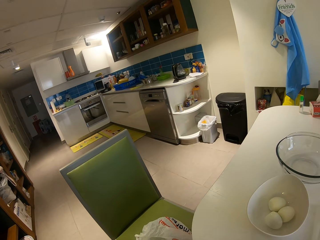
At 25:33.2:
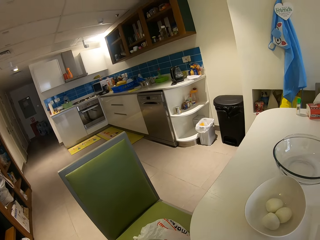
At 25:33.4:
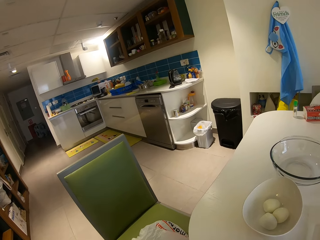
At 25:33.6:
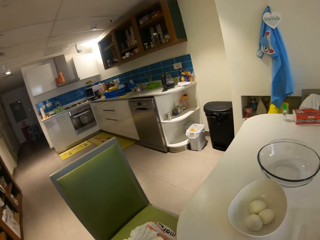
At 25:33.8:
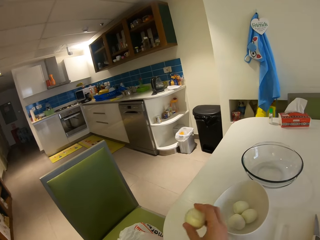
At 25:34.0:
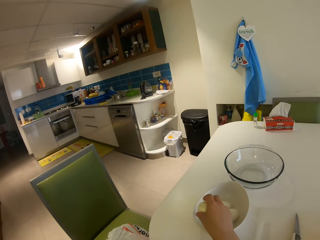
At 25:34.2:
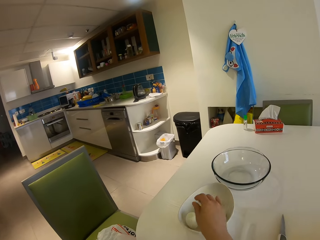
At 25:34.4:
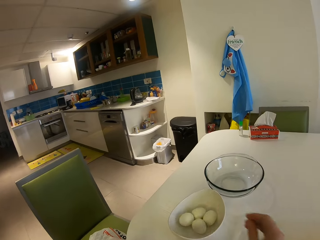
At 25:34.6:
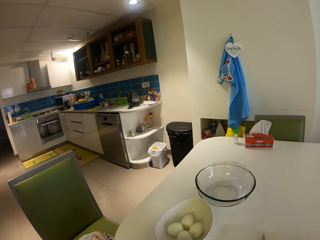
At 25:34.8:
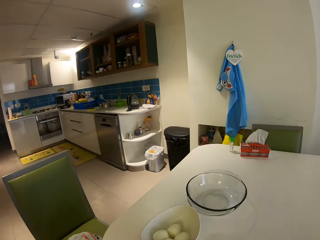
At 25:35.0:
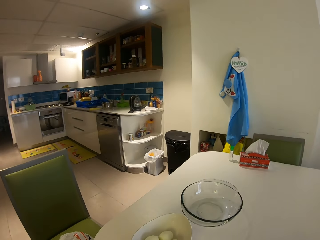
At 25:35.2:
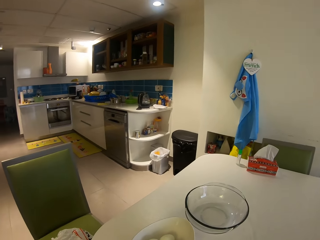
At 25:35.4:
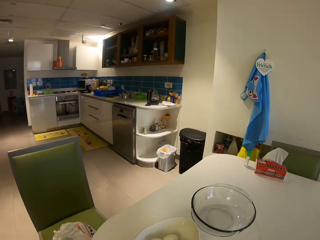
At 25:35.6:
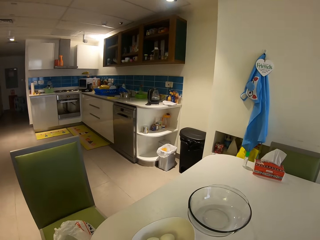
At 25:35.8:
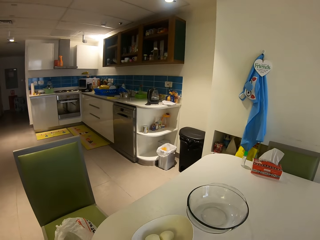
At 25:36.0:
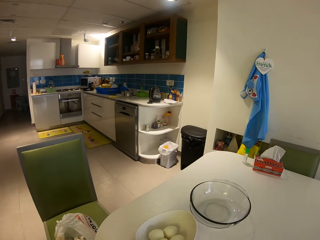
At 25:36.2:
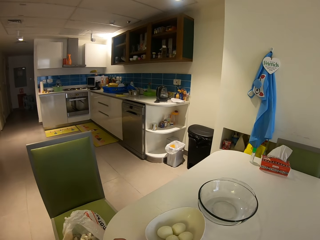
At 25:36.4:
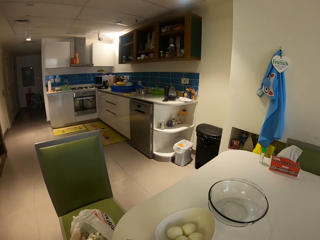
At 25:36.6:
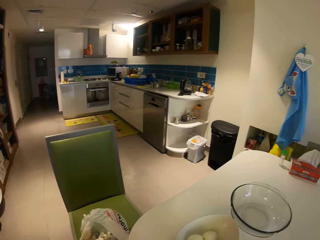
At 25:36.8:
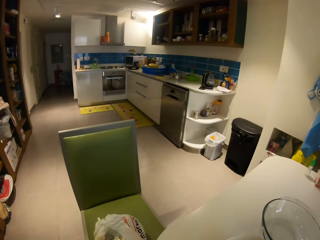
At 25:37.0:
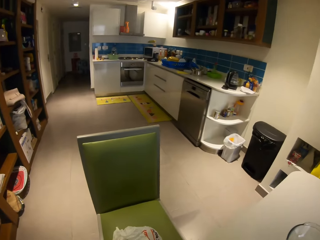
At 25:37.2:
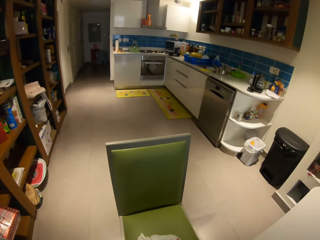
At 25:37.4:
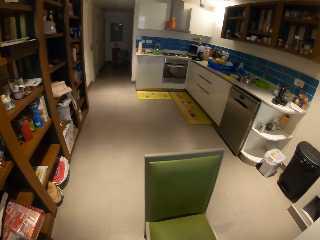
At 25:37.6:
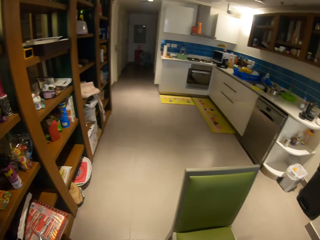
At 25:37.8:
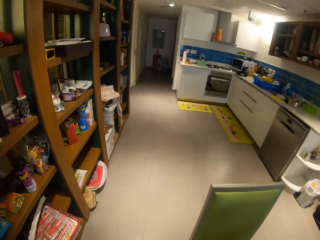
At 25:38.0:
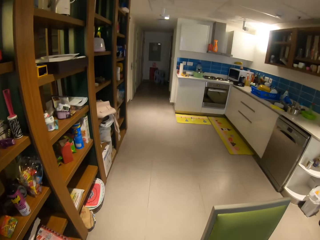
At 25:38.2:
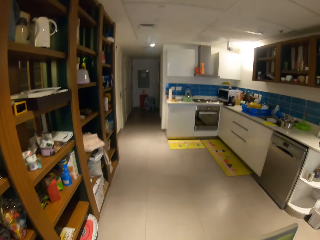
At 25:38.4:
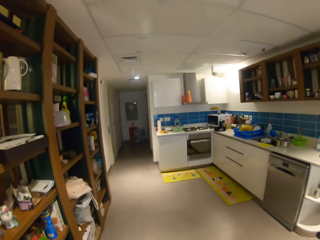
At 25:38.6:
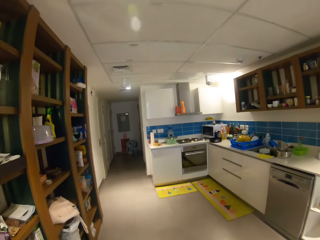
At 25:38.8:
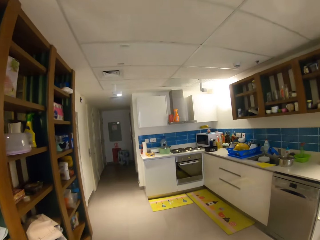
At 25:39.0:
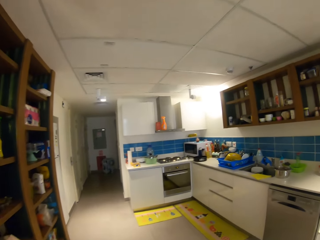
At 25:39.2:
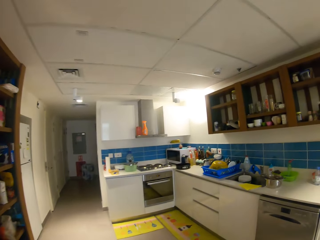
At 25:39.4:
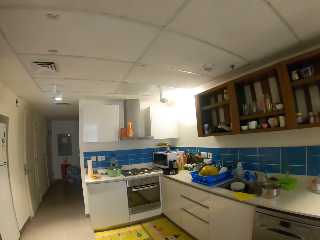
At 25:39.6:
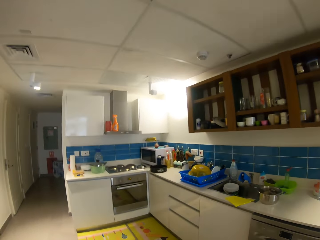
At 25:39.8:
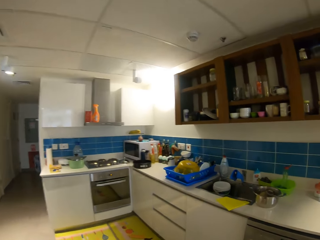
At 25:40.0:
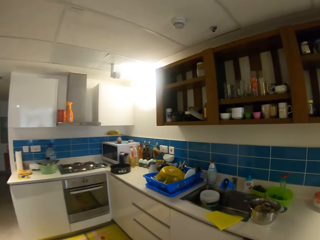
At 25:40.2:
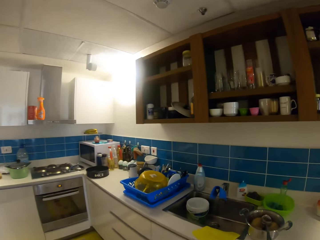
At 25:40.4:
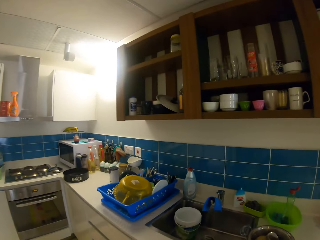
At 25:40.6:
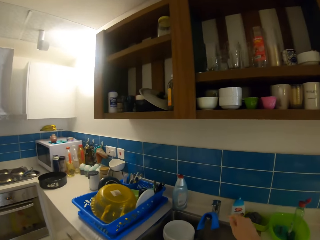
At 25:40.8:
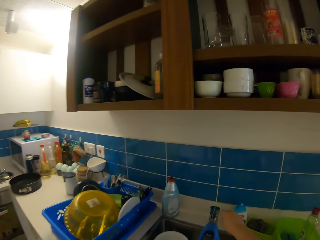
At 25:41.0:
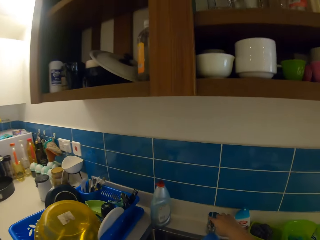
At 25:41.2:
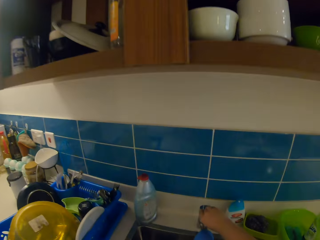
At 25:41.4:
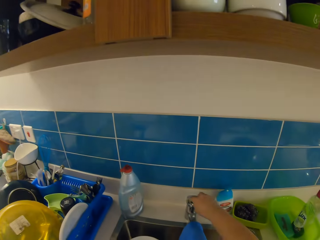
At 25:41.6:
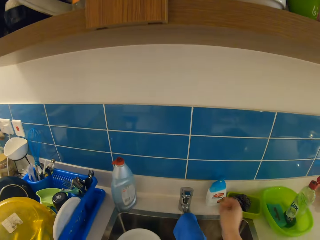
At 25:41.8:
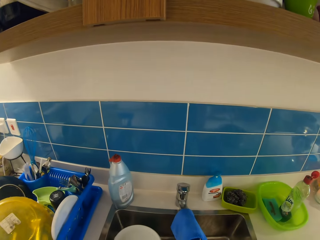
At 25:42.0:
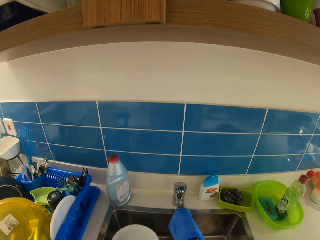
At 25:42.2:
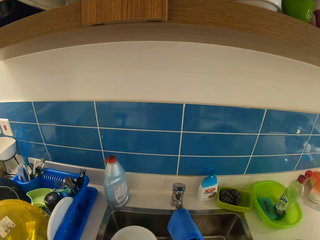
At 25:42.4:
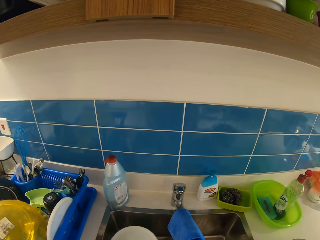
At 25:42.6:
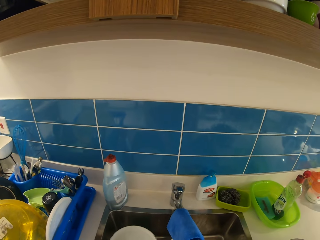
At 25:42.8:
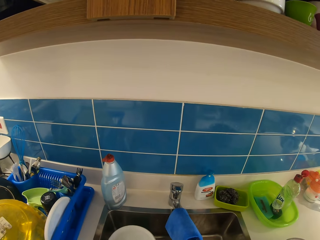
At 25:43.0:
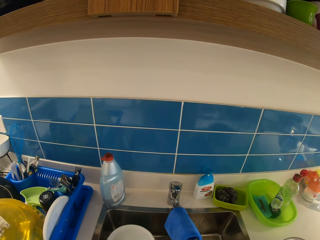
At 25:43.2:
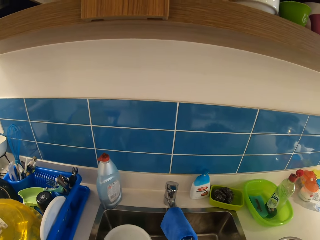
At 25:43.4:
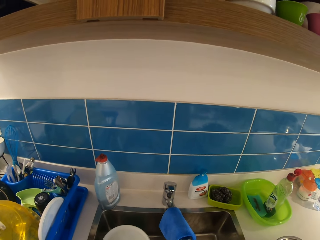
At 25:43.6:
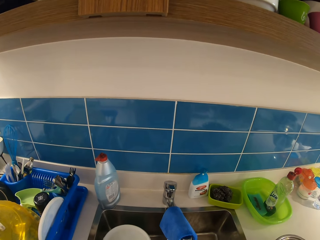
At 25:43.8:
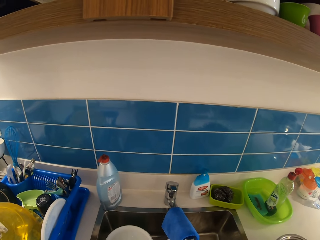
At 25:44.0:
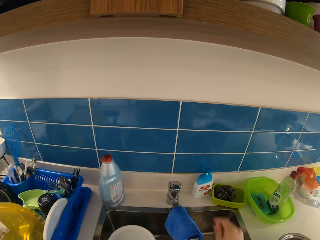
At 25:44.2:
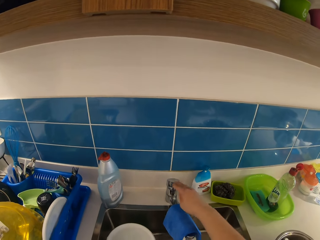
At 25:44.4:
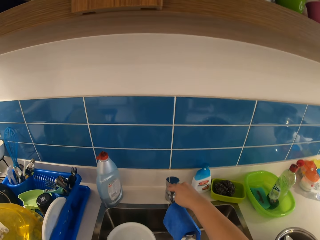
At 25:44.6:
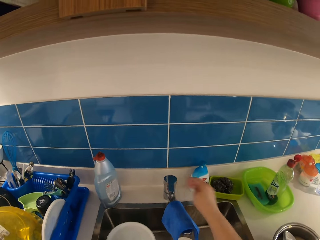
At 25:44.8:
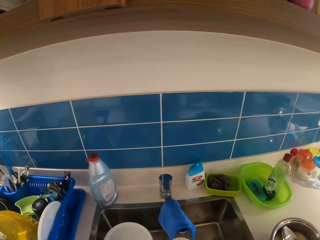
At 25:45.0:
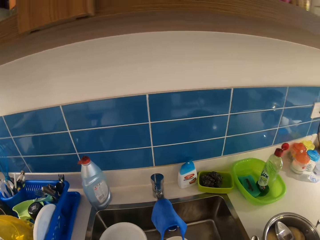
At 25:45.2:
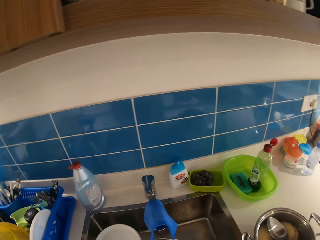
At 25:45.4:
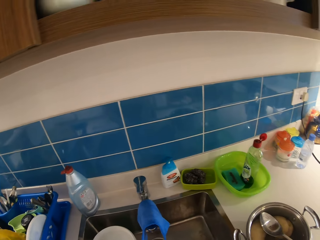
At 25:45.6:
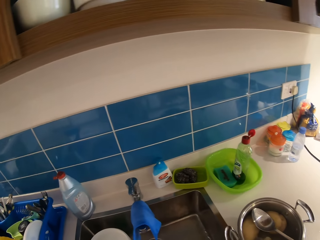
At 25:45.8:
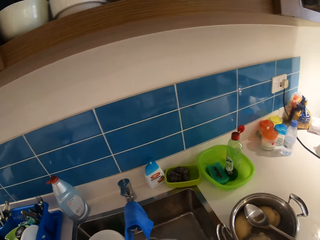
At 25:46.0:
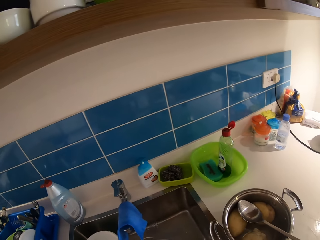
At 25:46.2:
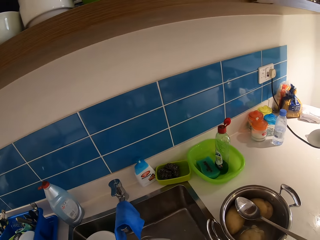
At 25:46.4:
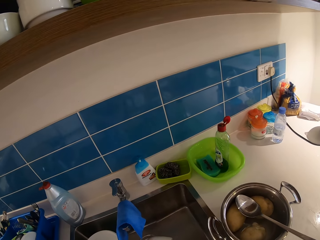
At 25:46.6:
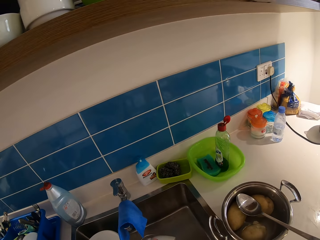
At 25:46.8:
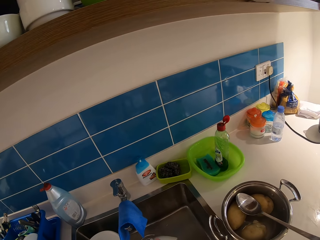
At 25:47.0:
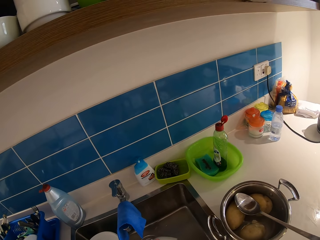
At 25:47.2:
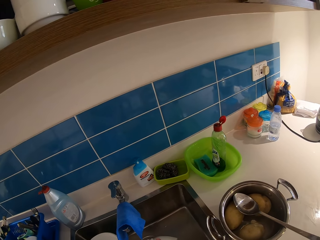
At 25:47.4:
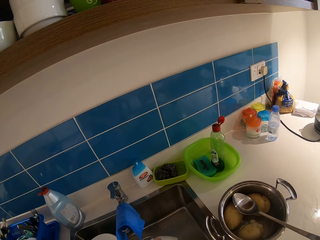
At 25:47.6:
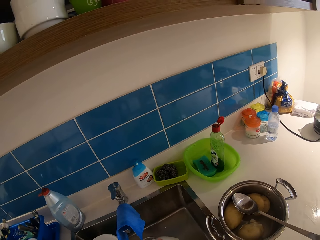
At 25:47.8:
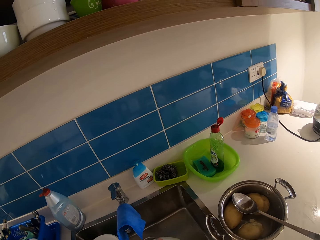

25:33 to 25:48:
The camera wearer drops the egg in the bowl of eggs. She stands from the chair. She walks towards the kitchen sink. She opens the tap with her right hand. She washes the eggs under the tap. She closes the tap.

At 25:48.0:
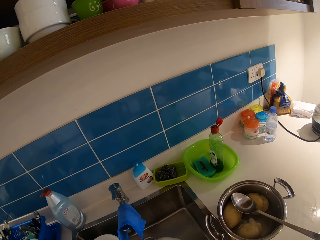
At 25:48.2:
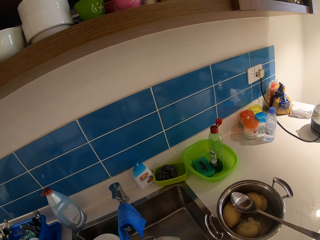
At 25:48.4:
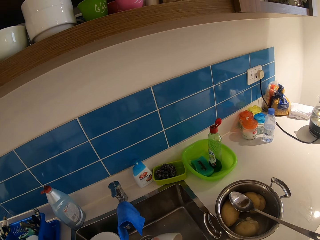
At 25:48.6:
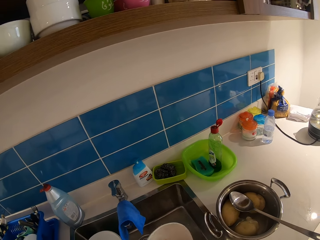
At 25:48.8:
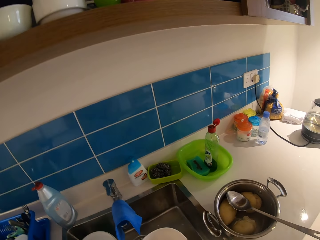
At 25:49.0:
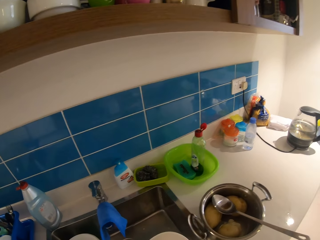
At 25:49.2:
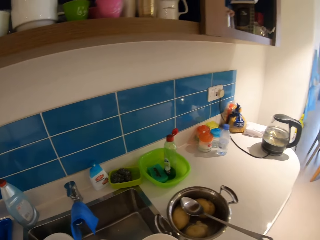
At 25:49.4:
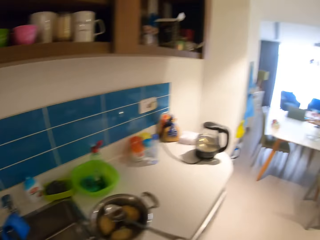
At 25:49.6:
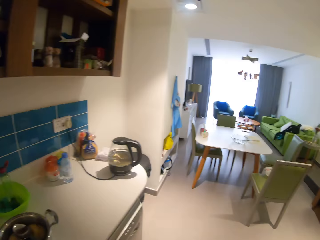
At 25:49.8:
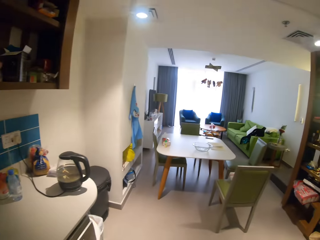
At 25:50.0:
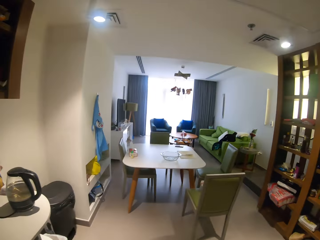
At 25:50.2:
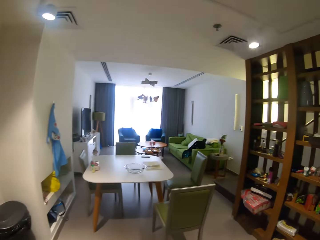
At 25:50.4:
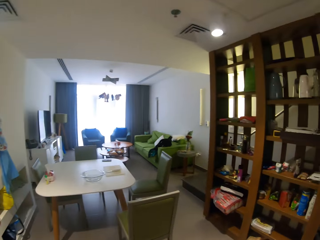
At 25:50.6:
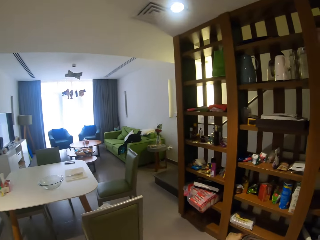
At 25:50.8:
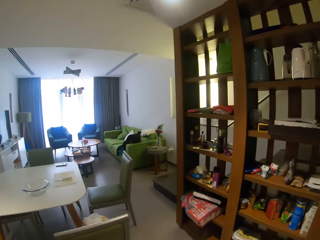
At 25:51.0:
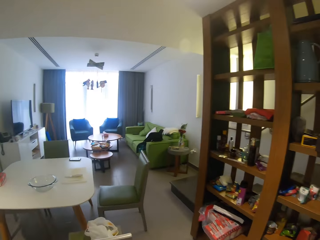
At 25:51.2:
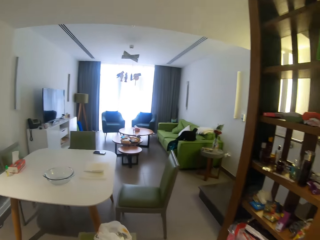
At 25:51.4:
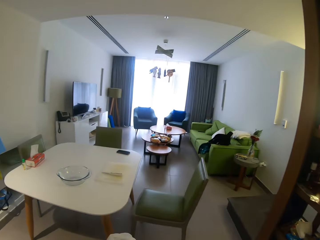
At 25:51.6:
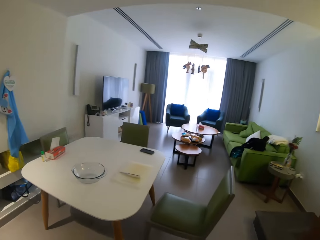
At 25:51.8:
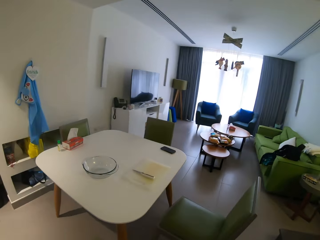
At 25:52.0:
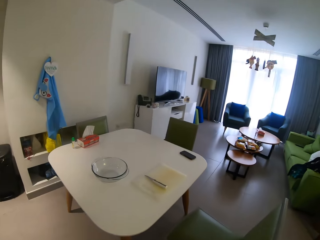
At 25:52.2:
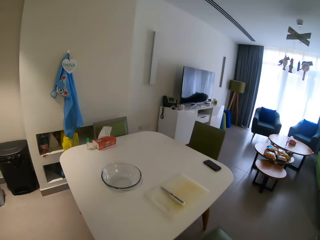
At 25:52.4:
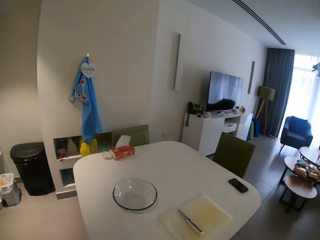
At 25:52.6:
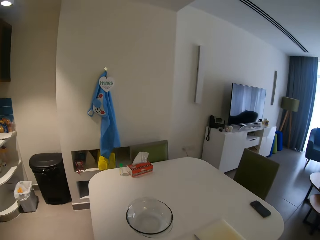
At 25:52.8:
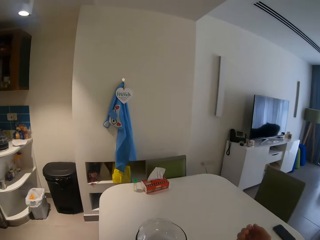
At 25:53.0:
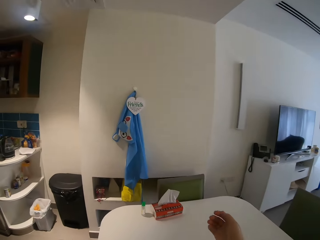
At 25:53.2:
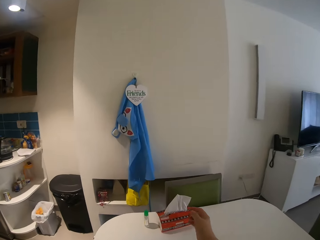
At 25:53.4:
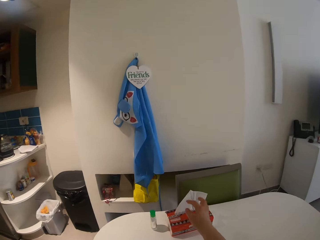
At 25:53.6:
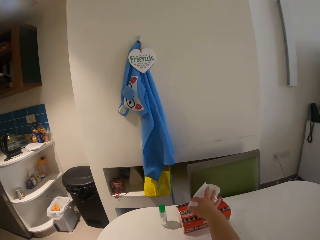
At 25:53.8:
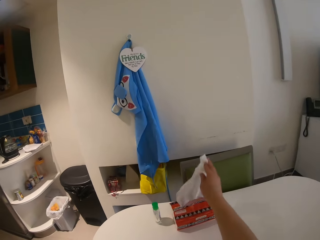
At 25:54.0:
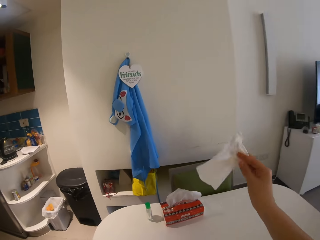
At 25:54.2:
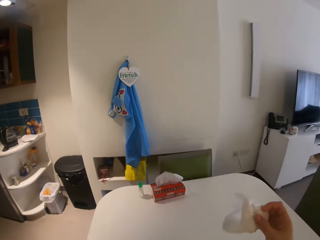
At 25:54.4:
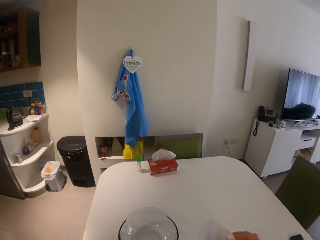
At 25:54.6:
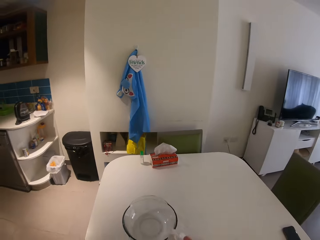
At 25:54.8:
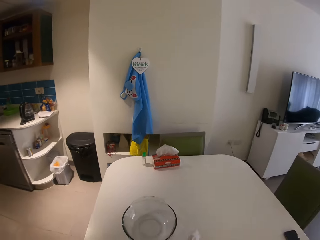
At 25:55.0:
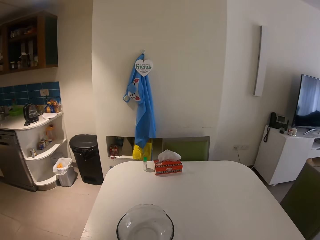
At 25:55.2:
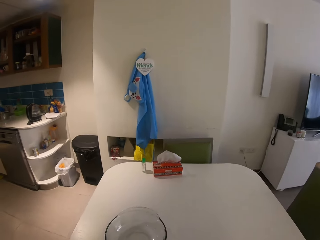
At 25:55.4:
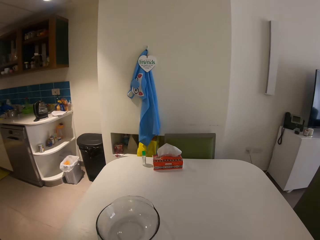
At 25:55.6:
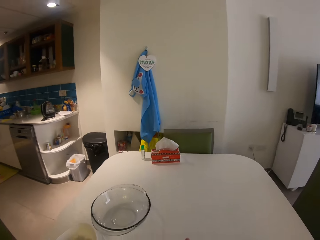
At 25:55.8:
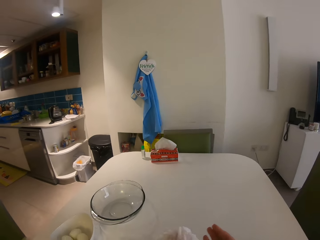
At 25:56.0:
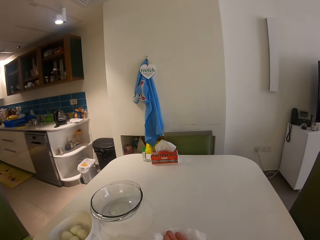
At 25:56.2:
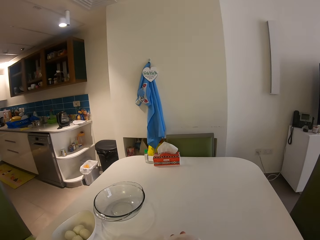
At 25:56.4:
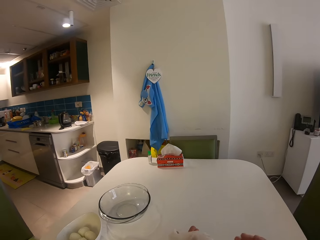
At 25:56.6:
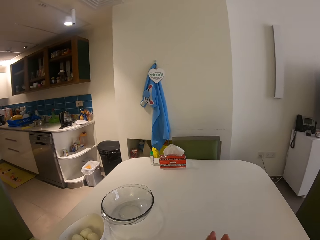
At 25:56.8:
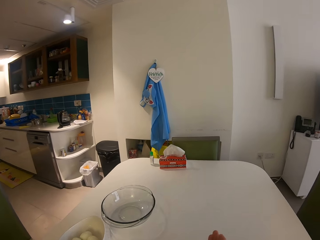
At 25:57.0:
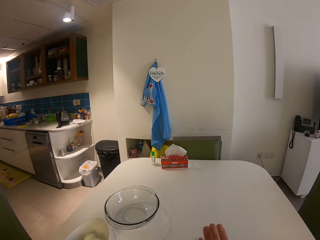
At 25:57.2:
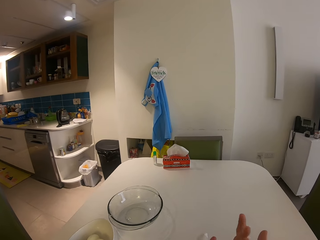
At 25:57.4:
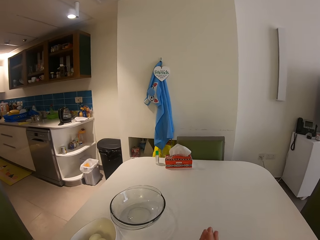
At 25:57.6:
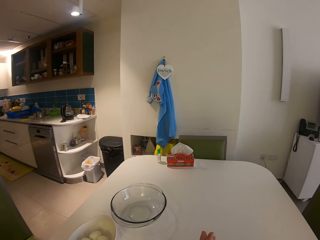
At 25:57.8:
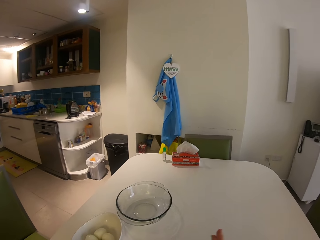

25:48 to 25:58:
The camera wearer walks towards the table. She sits on the chair. She takes another serviette paper from the table. She cleans her hands with the serviette paper.
